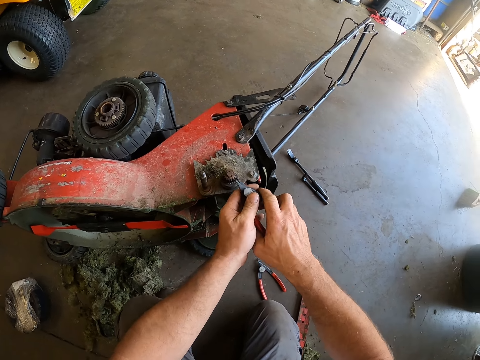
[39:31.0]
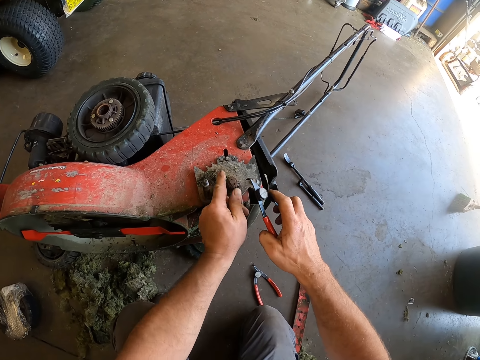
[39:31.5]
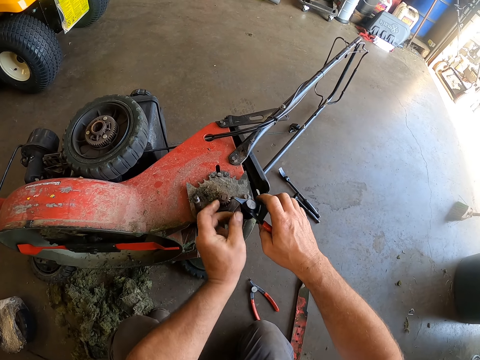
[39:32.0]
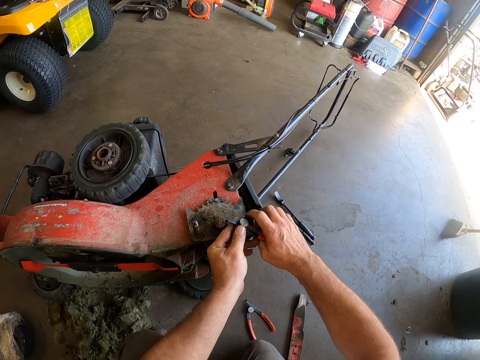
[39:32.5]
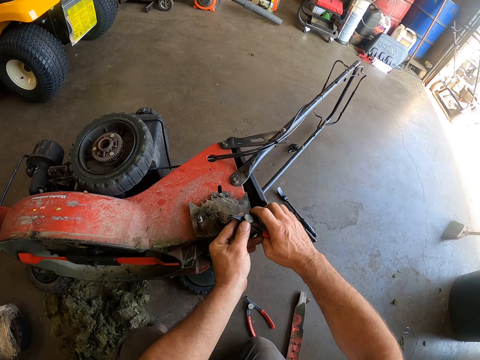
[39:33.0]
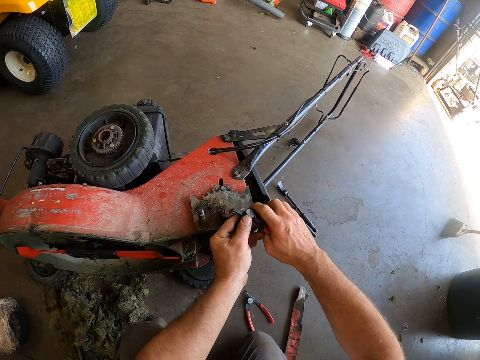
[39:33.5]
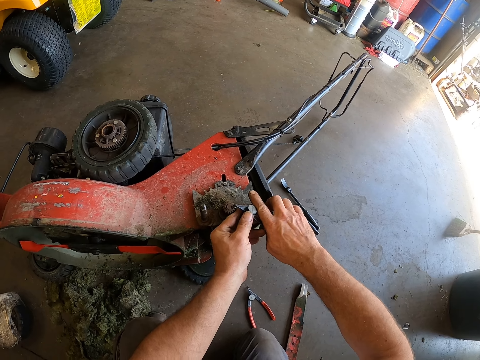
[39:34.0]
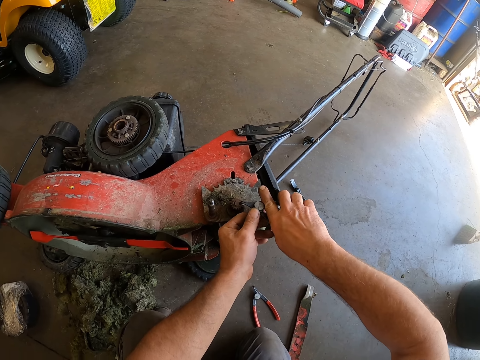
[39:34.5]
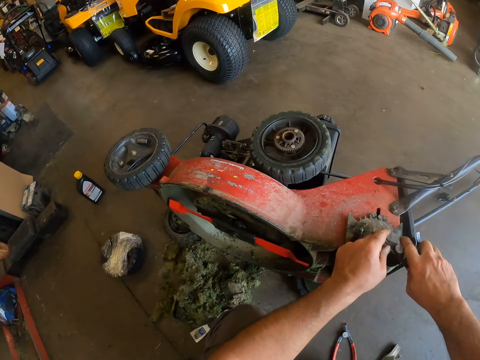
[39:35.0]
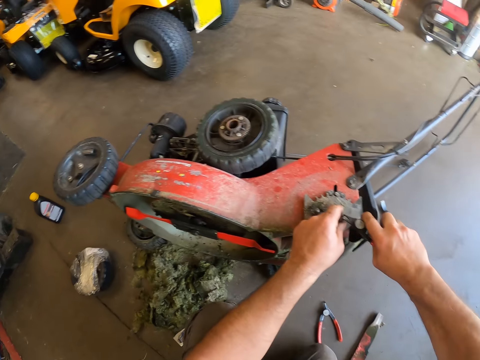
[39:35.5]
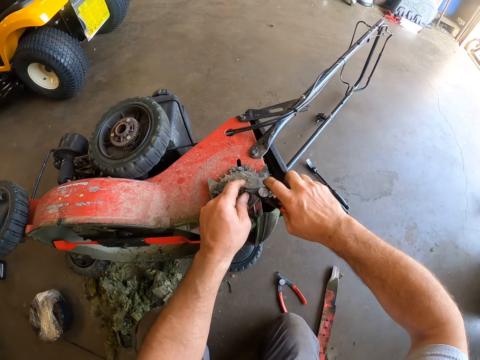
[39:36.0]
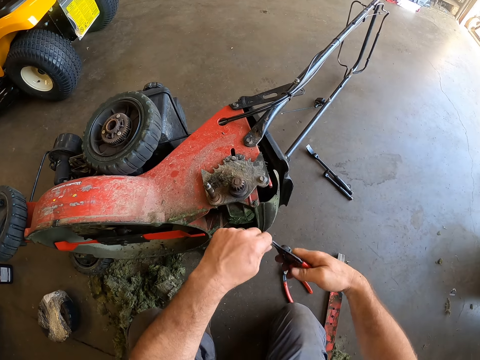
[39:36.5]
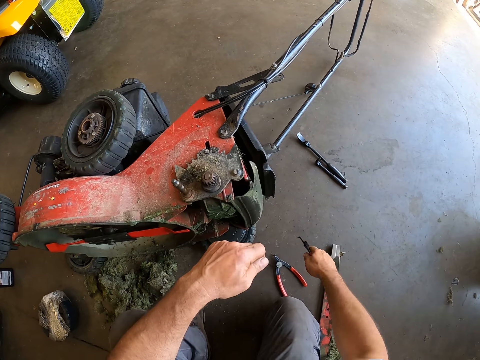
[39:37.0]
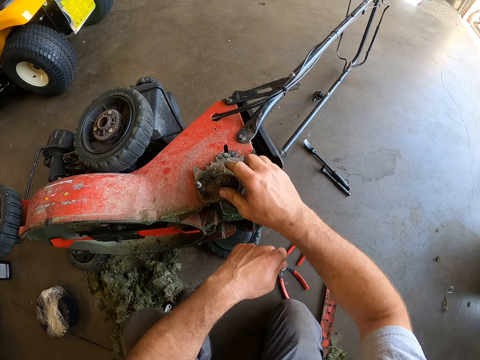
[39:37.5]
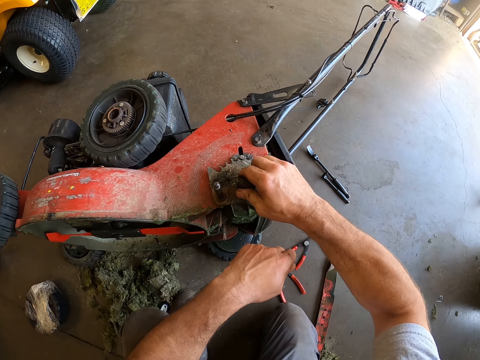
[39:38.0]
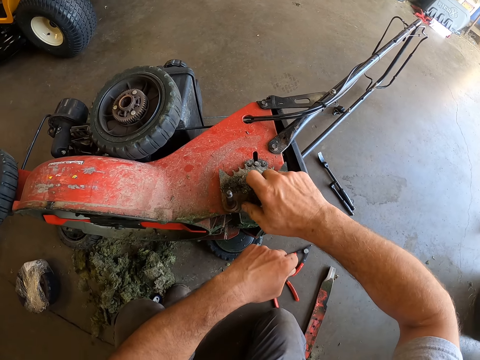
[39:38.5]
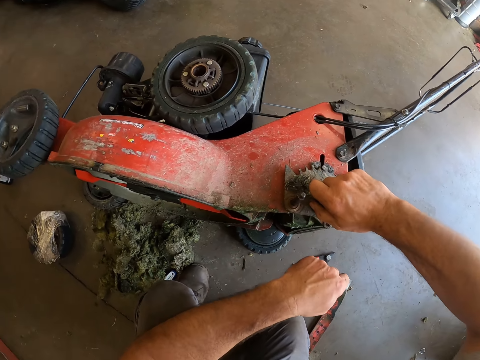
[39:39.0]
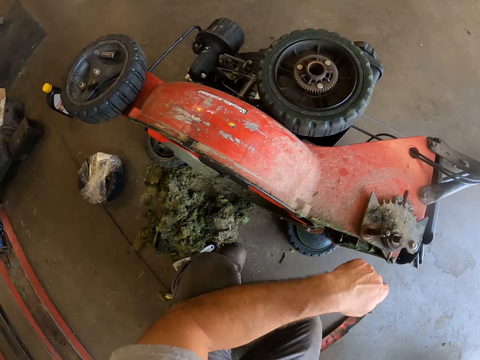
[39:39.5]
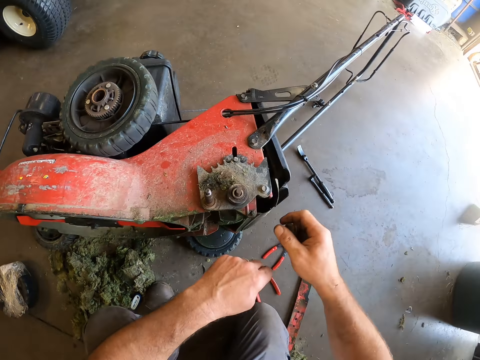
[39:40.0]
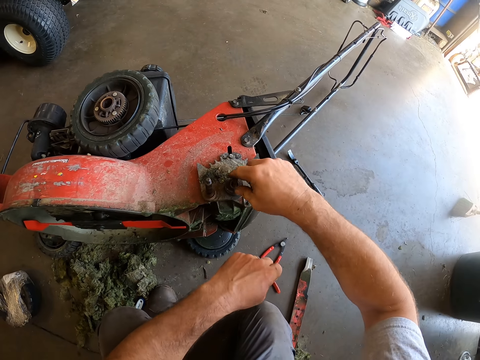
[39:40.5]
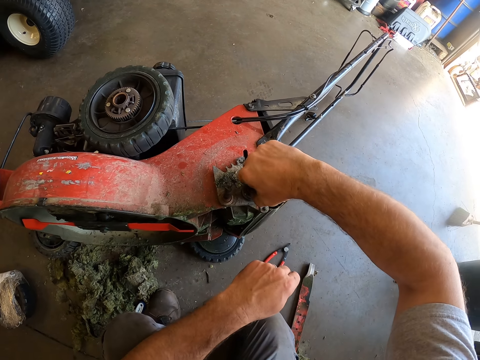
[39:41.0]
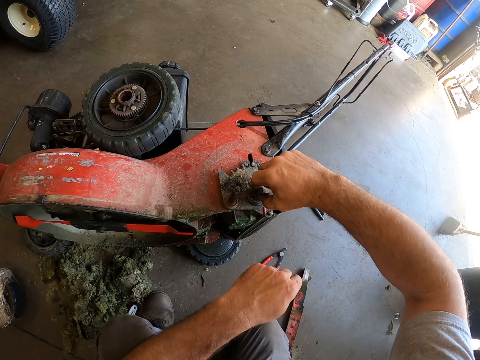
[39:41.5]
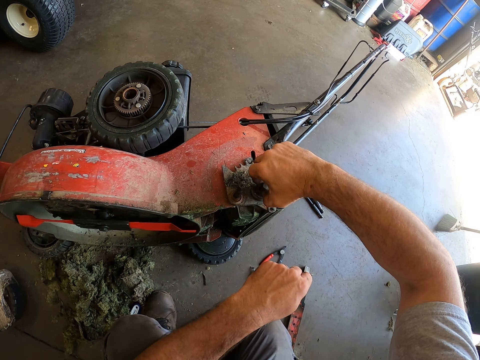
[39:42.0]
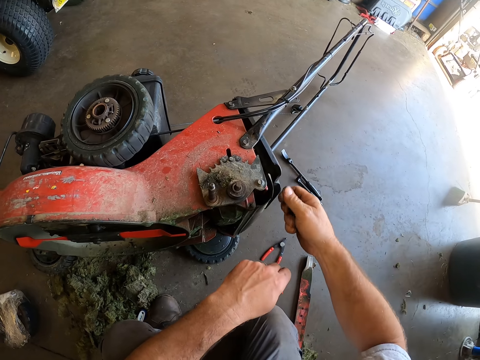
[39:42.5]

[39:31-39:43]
The camera wearer turns the bearing on the mower. He grips the bearing with the pliers. He touches the top of the screw in the lawn mower. He picks something from the pliers, and drops the pliers on the floor. He removes the screw from the lawn mower with his hand. He pulls the bearing on the mower. He lifts his hand from the bearing, and drops his hand back. He removes another screw from the lawn mower. He pulls the bearing from the mower.

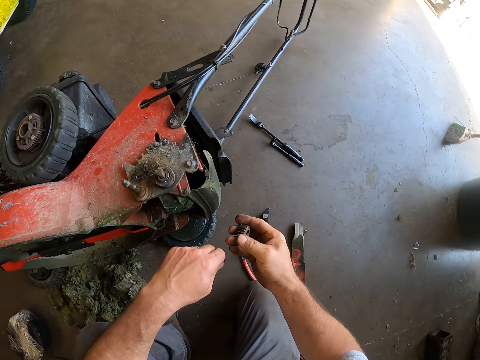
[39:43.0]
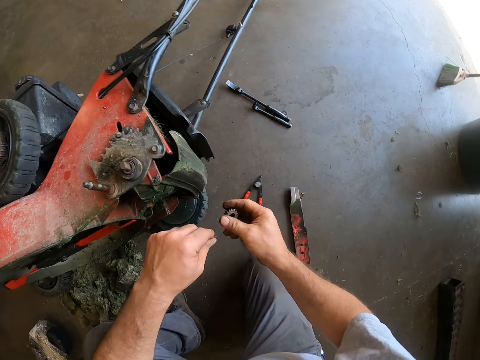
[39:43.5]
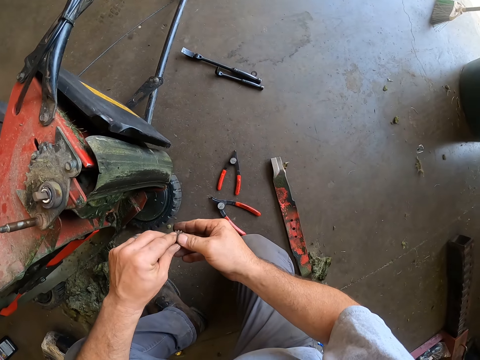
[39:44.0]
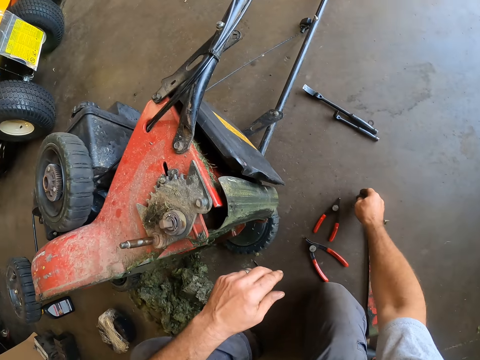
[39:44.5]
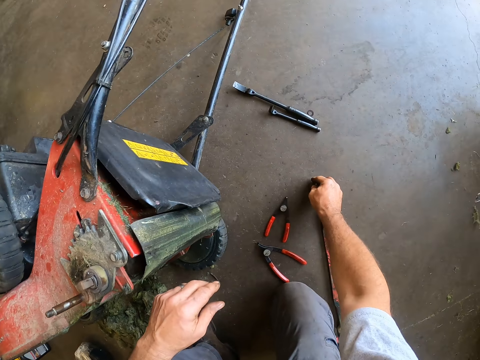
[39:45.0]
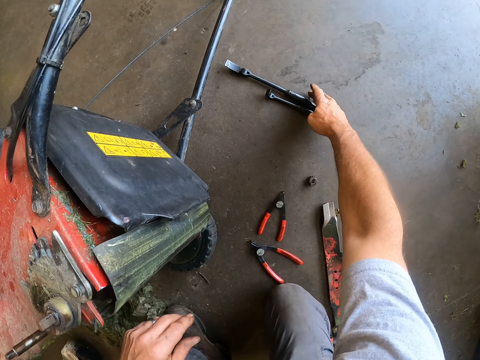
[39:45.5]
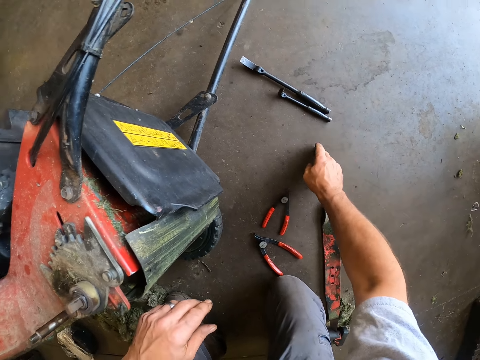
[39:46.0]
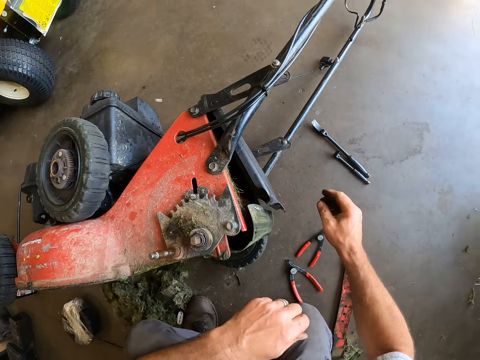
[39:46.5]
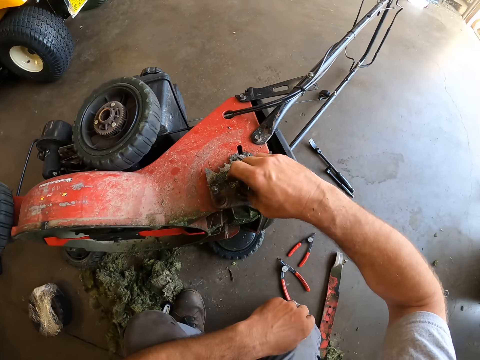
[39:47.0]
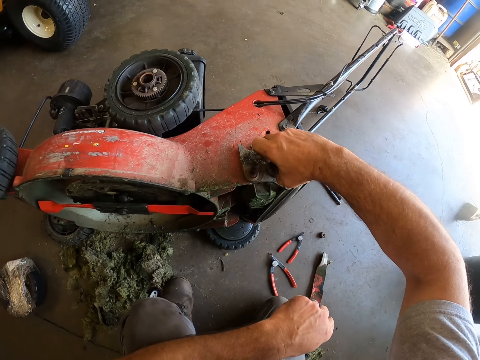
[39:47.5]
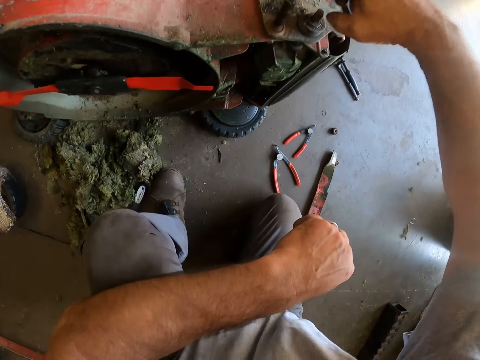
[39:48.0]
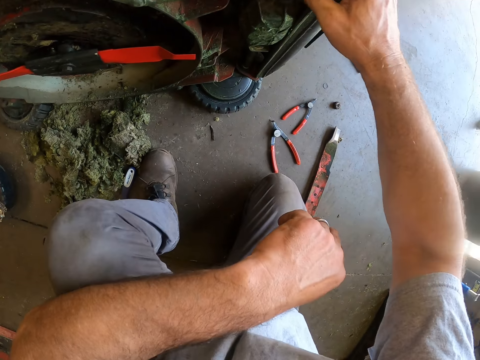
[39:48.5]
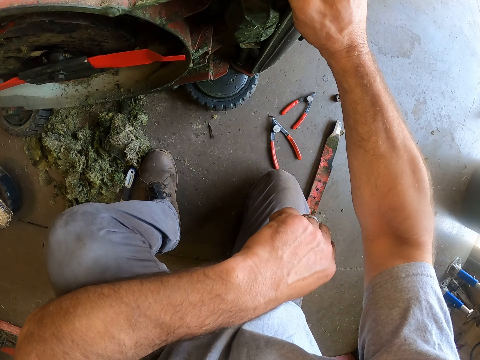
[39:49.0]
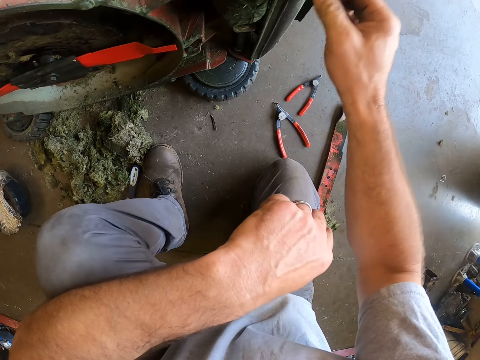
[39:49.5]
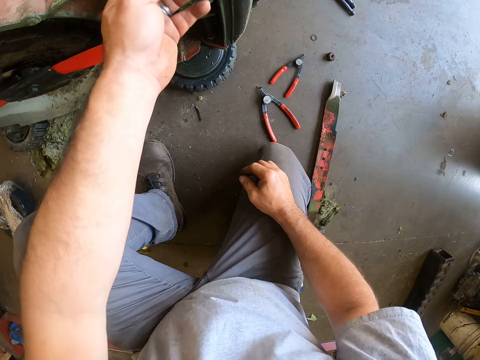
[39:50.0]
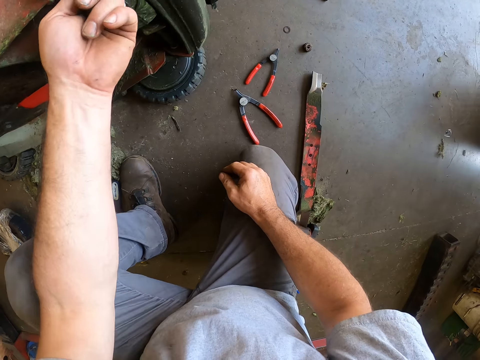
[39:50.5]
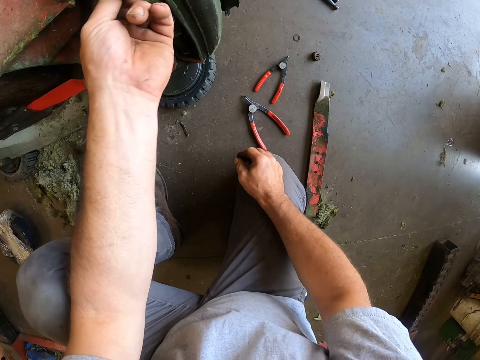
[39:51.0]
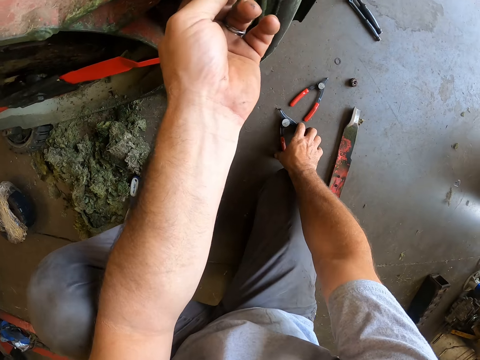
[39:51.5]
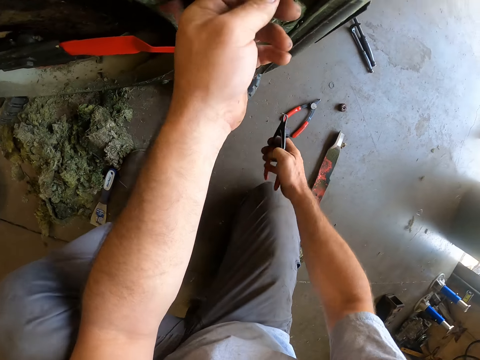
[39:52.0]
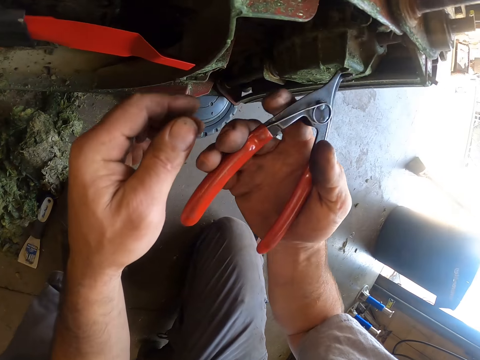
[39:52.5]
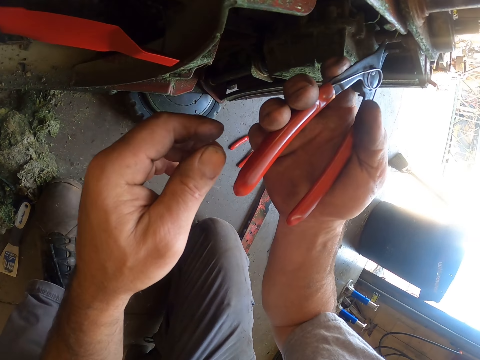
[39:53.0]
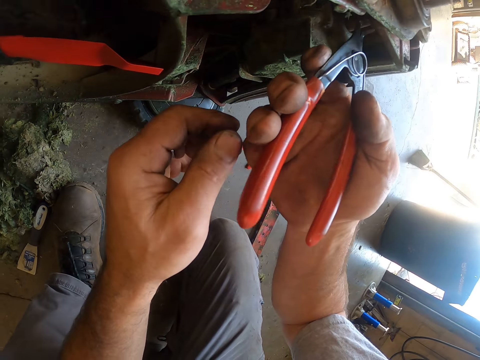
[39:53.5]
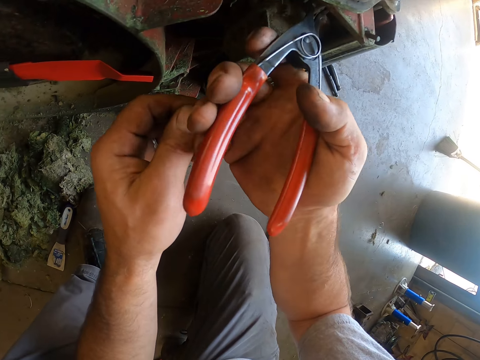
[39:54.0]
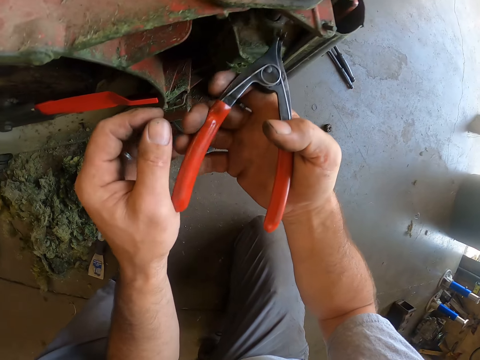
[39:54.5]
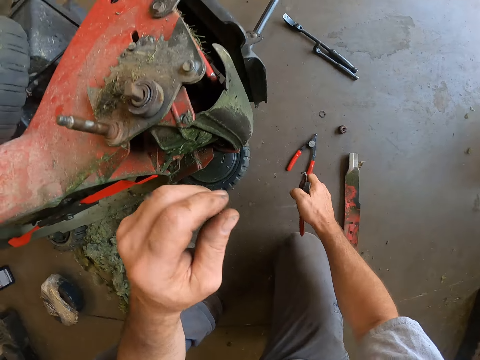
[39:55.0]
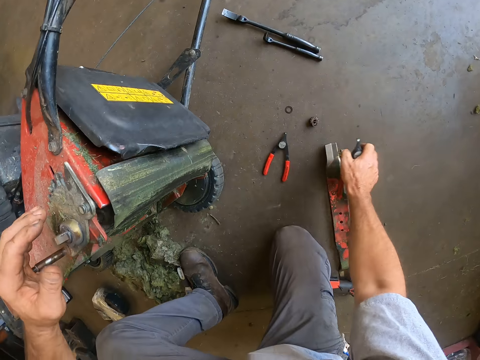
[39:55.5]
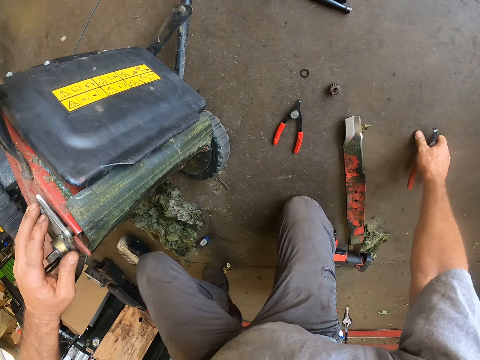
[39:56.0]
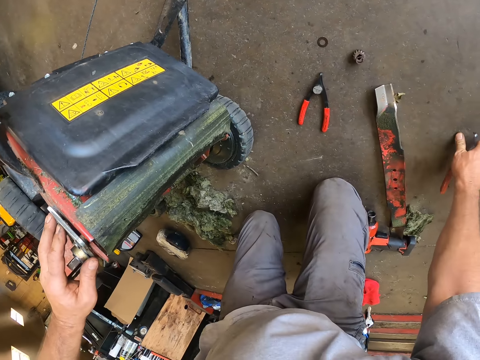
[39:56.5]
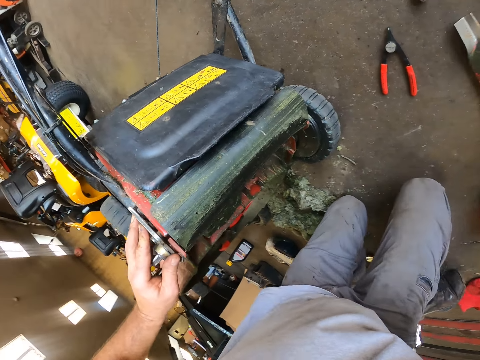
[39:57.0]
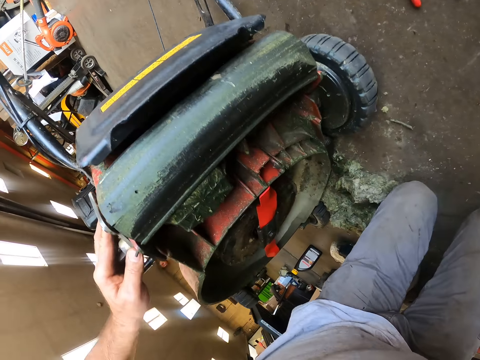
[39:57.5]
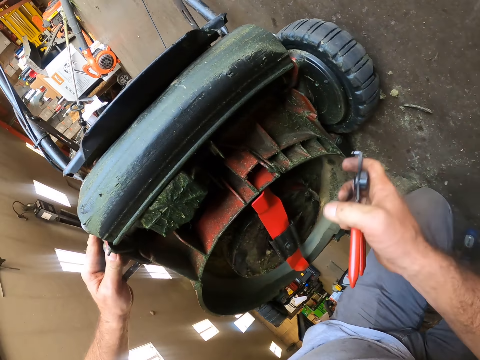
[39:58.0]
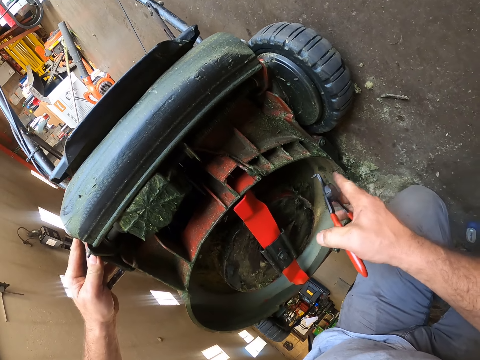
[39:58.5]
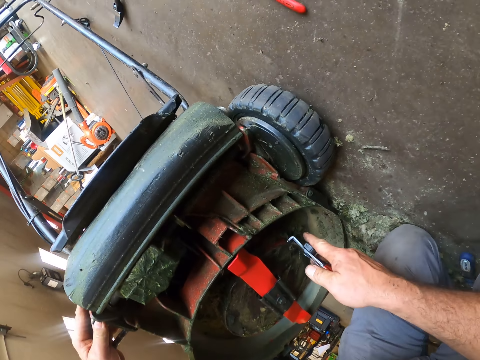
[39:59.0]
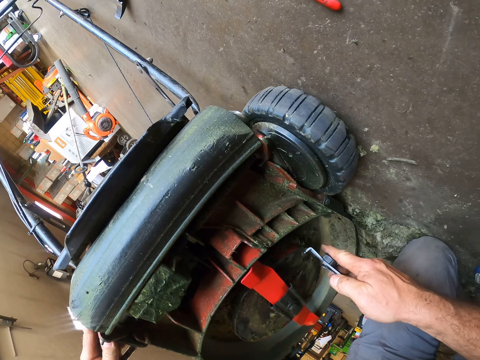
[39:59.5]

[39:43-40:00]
The camera wearer turns the bearing in the hands. He places the bearing on the floor. He takes another bearing on the floor. He fixes the bearing on the mower. He picks up the plier from the floor. He grips something under the mower. He adjusts the screw with the plier. He holds the pliers on the floor. He touches the top of the lawn mower. He positions himself. He lifts the pliers. He holds the pliers near the mower.
